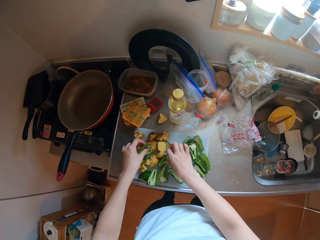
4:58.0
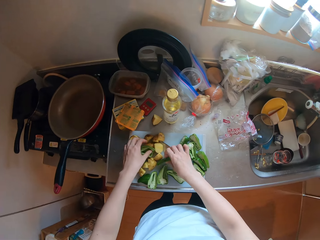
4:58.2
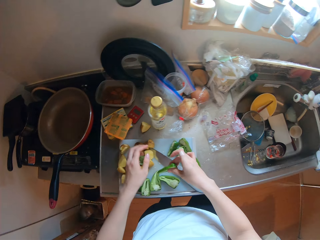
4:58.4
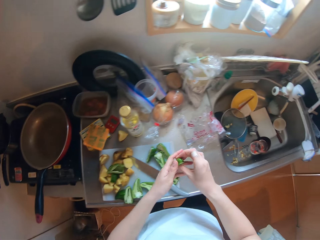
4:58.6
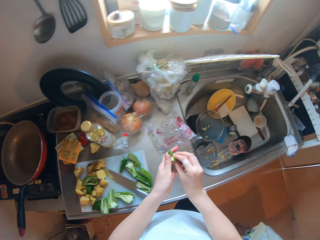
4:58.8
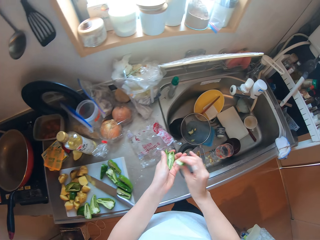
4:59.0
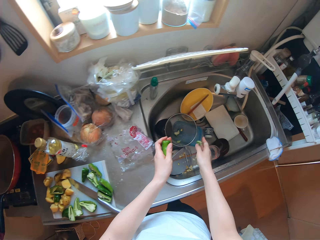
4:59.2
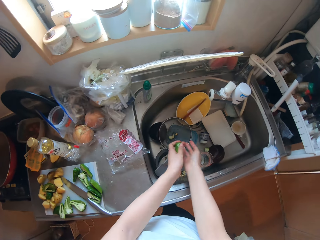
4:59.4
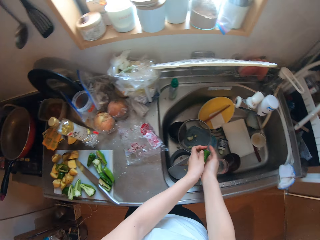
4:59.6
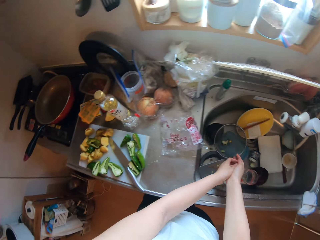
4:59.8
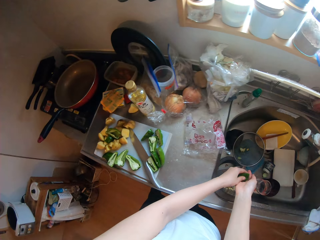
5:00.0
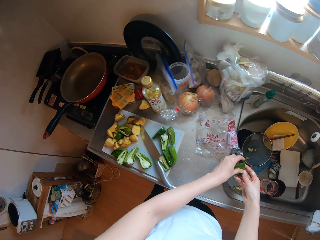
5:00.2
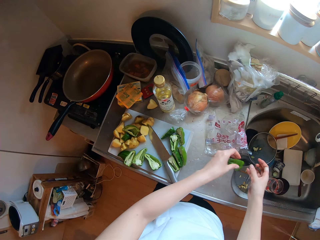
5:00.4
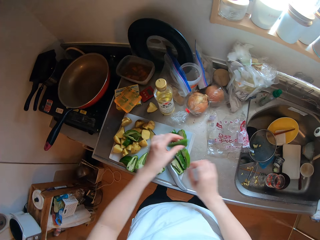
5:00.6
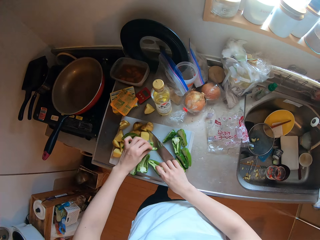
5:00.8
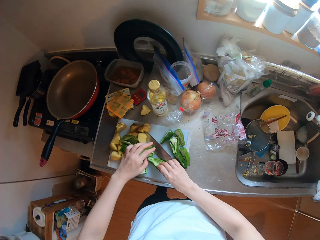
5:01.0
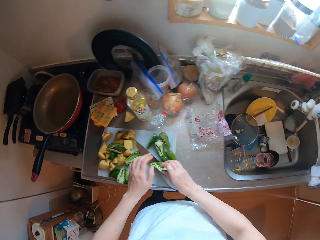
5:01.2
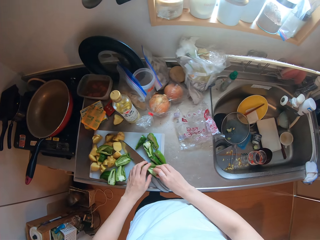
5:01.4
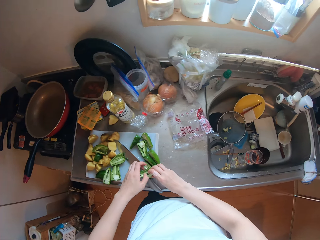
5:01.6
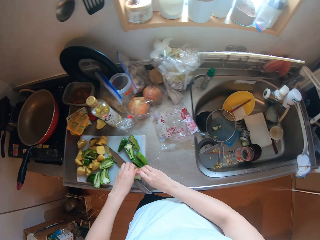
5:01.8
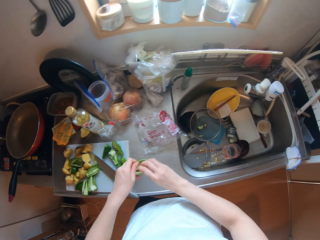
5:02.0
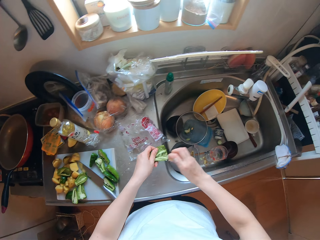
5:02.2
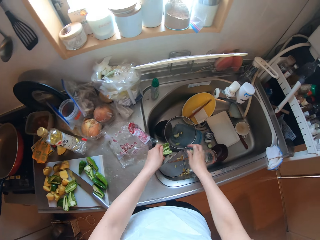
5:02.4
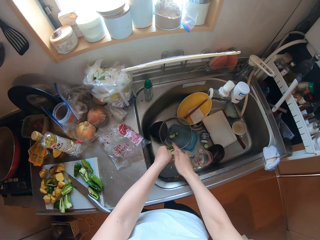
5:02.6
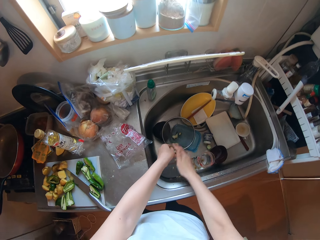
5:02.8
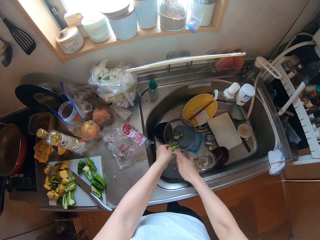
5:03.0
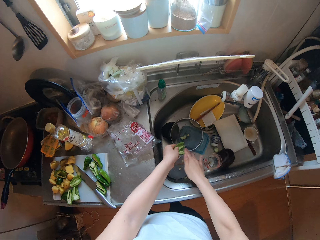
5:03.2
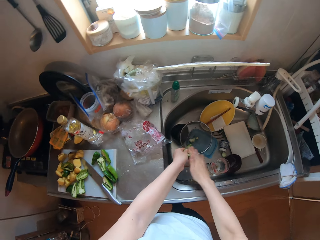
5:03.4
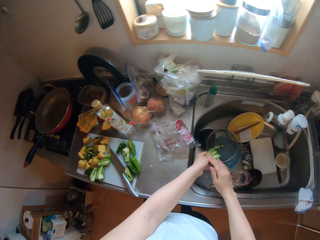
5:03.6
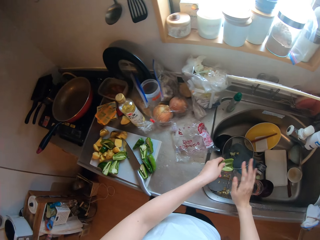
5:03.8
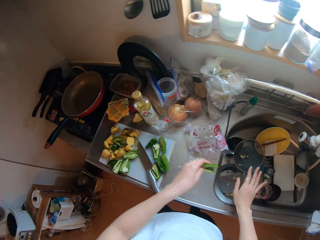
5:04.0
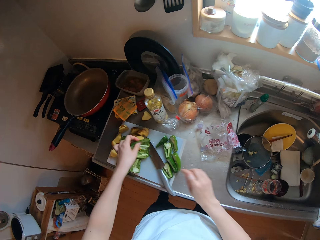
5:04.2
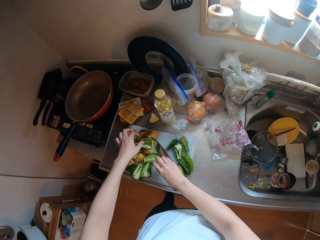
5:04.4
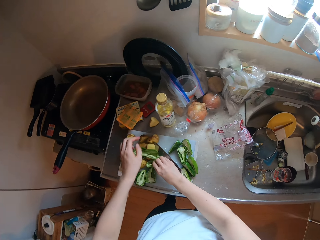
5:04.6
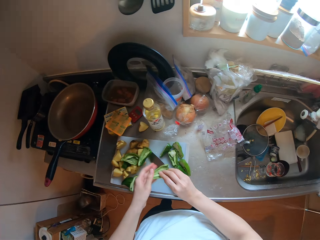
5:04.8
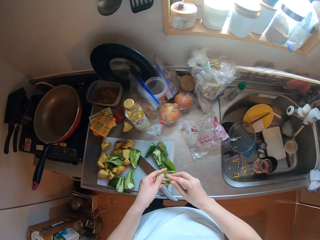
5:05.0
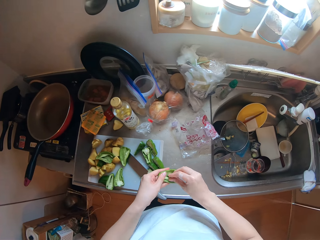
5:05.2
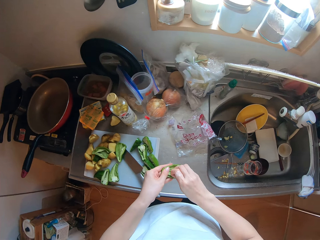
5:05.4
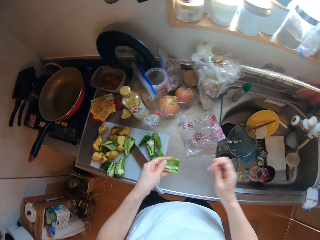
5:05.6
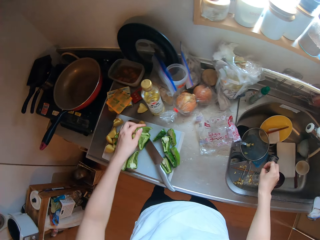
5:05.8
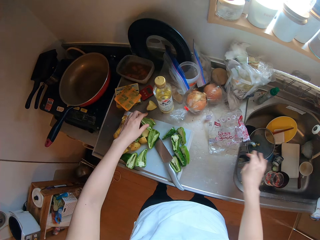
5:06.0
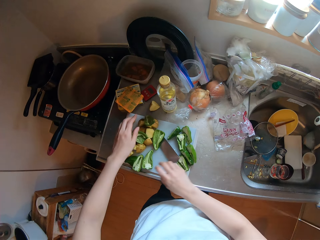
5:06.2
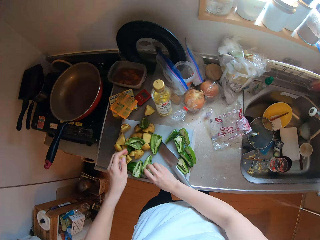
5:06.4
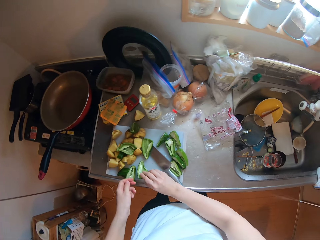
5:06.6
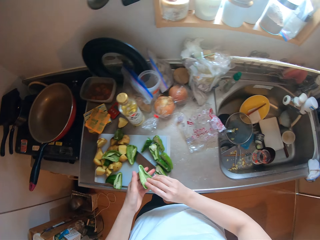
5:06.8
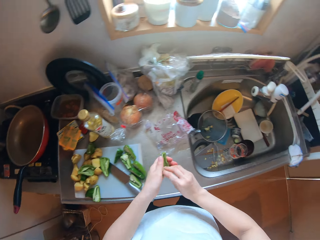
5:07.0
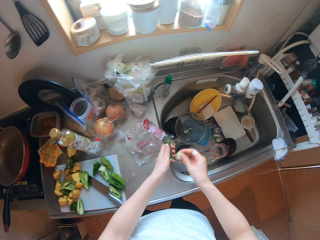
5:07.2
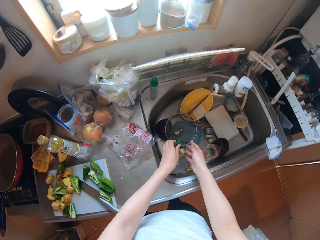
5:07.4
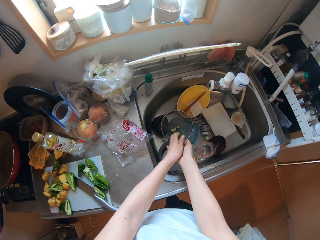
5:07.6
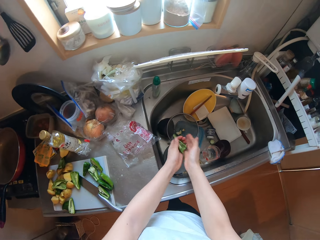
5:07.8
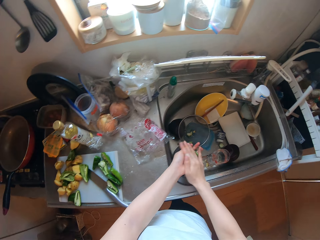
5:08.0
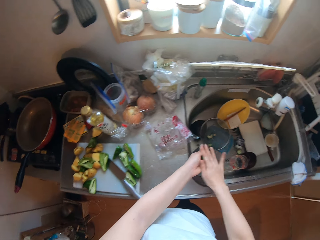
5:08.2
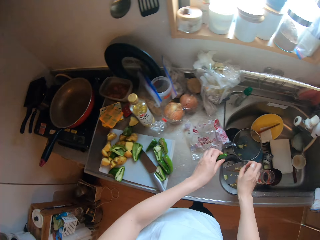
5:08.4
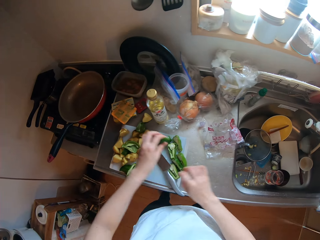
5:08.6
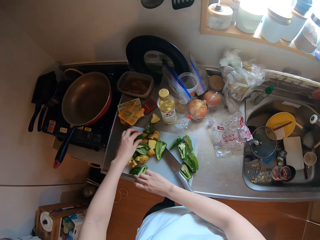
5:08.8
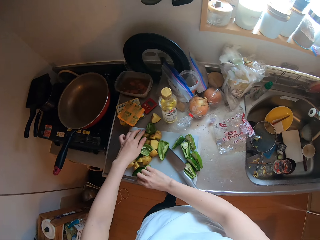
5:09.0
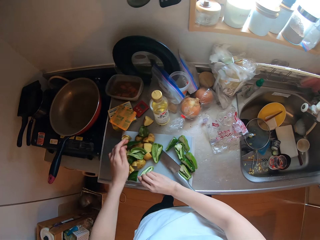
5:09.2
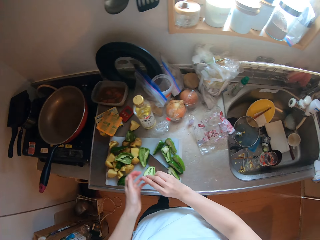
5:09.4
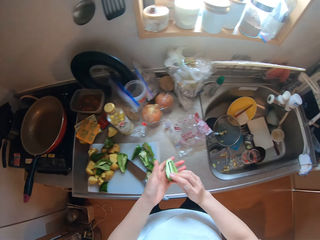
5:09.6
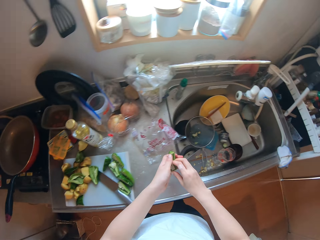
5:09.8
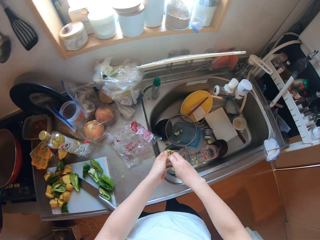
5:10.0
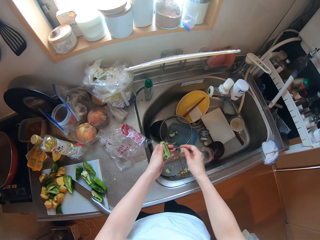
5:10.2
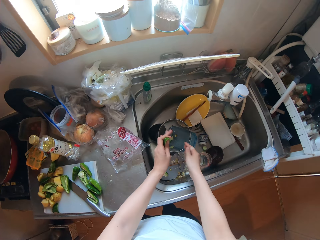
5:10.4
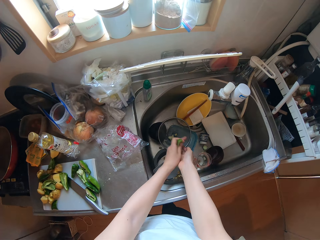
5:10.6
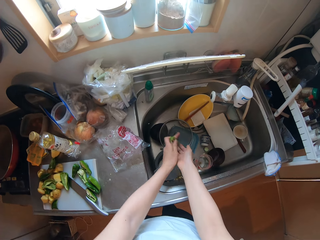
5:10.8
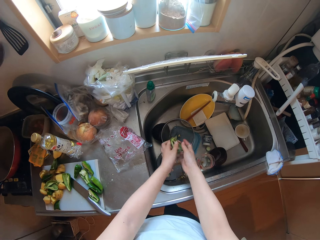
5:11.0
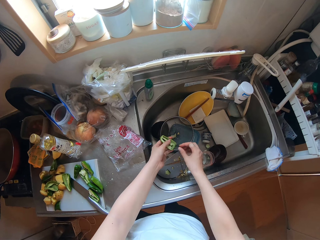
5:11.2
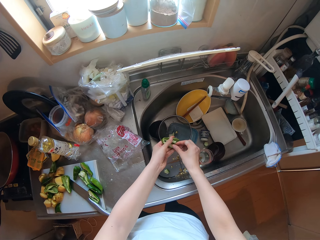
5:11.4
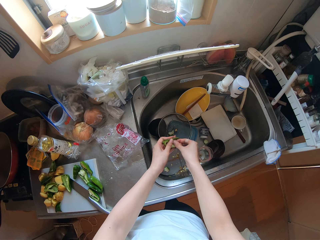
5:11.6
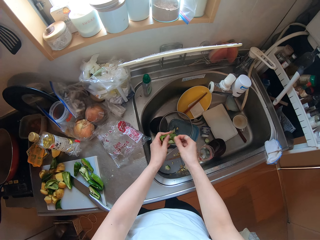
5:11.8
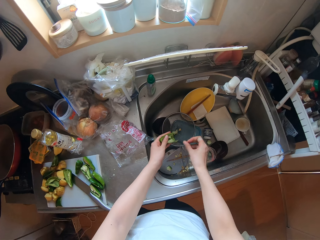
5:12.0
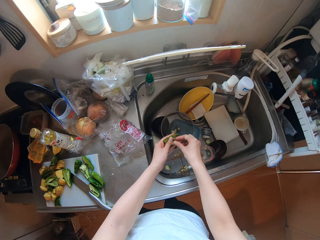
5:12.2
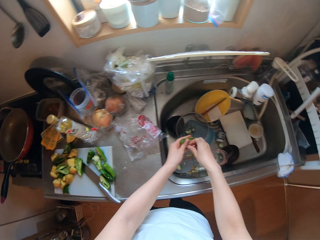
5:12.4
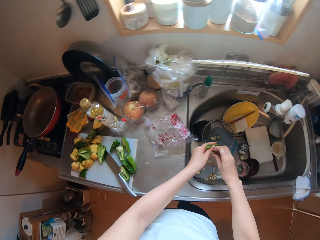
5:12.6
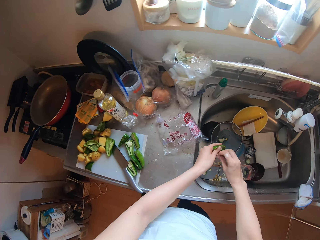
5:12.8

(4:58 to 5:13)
The camera wearer puts down the green pepper, takes the green pepper, removes the placenta, and taps the green pepper on her hand. She puts down the green pepper, takes the green pepper, removes the placenta, and taps the green pepper on her hand. She puts down the green pepper, takes the green pepper, and removes the placenta. She puts down the green pepper, takes the green pepper, removes the placenta, and taps the green pepper on her hand. She puts down the green pepper, takes the green pepper, removes the placenta, and taps the green pepper on her hand.

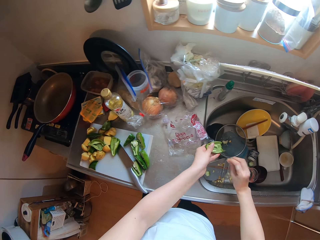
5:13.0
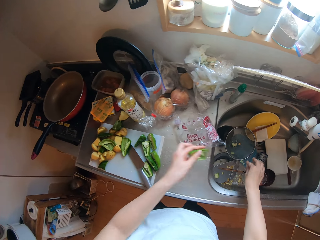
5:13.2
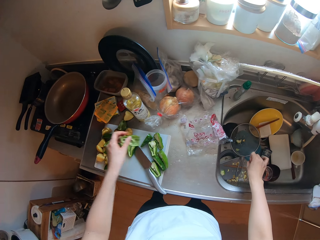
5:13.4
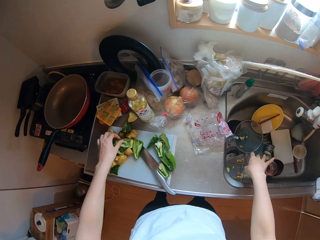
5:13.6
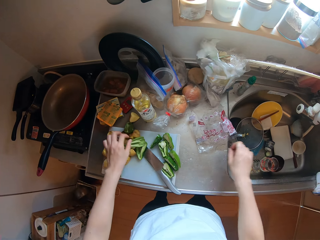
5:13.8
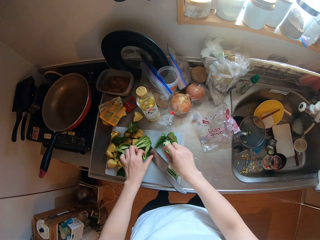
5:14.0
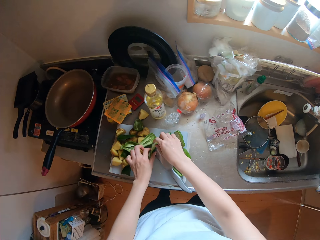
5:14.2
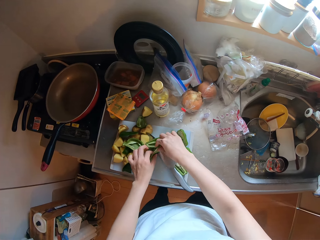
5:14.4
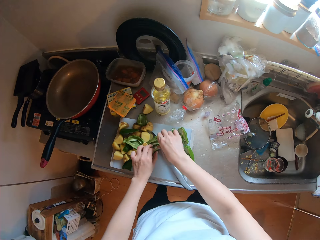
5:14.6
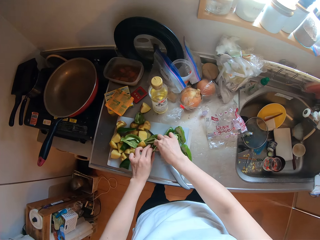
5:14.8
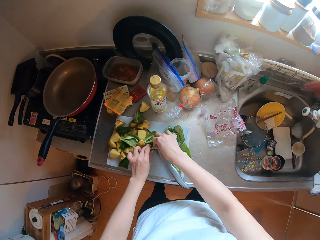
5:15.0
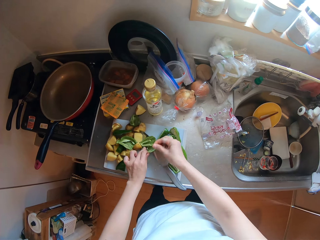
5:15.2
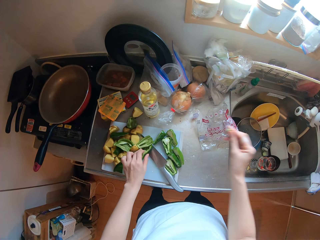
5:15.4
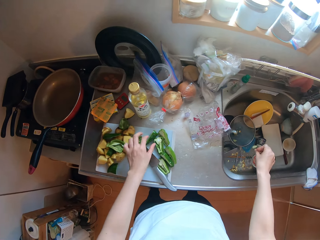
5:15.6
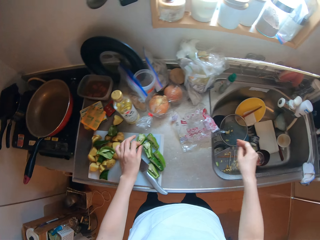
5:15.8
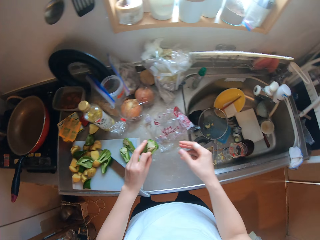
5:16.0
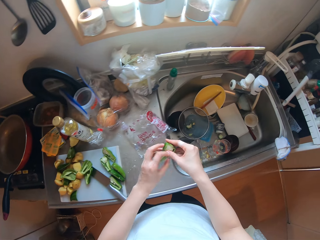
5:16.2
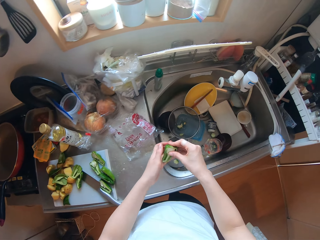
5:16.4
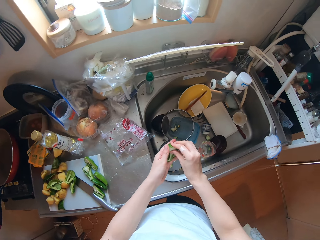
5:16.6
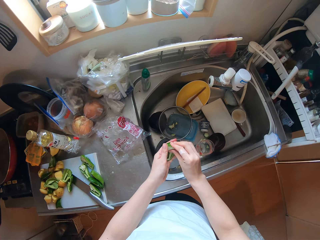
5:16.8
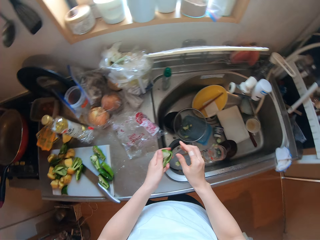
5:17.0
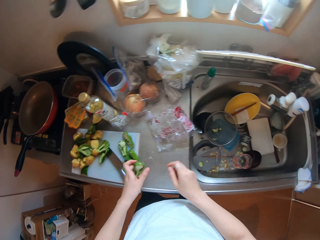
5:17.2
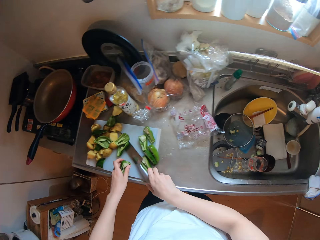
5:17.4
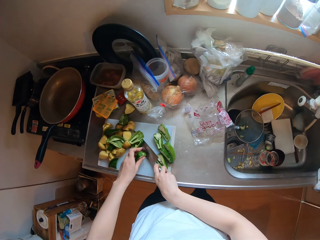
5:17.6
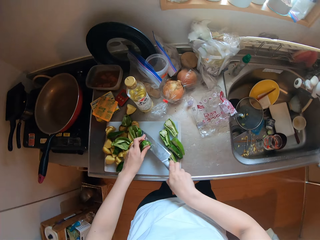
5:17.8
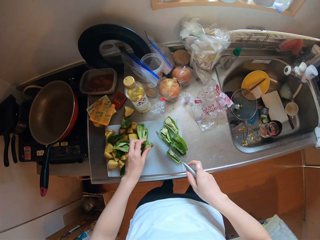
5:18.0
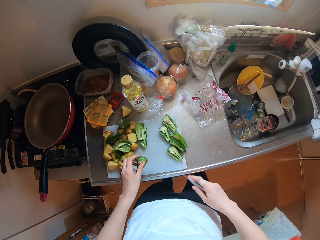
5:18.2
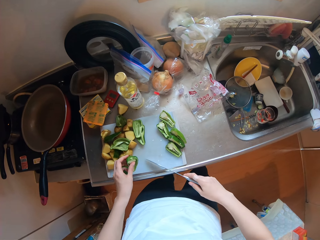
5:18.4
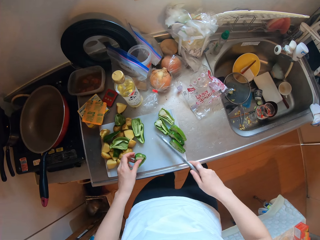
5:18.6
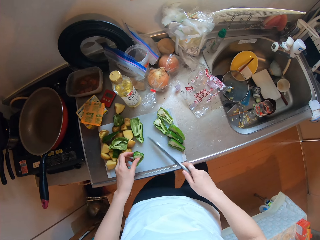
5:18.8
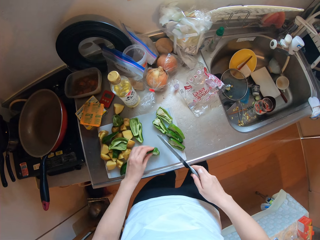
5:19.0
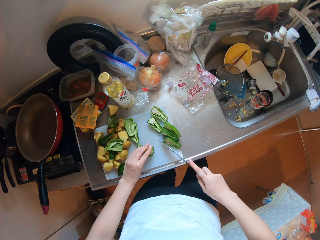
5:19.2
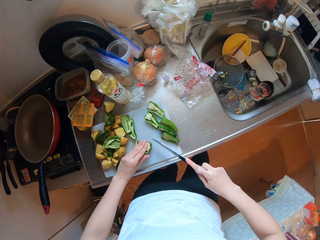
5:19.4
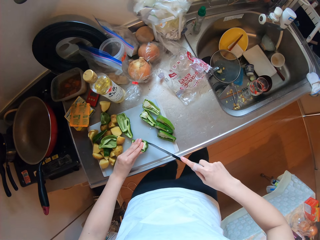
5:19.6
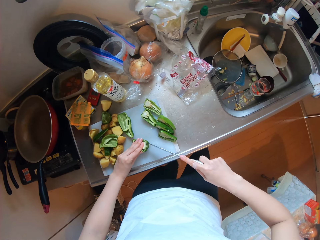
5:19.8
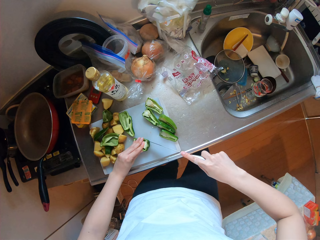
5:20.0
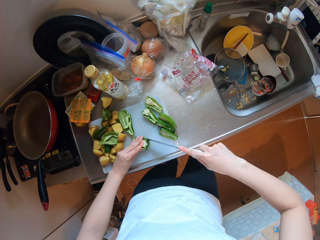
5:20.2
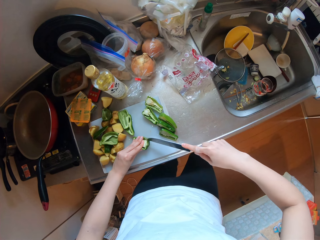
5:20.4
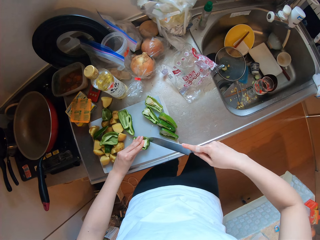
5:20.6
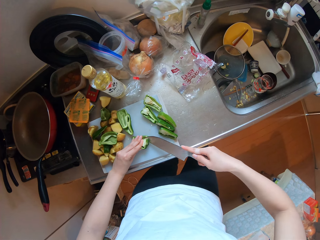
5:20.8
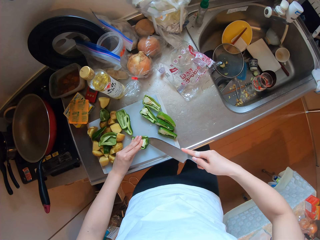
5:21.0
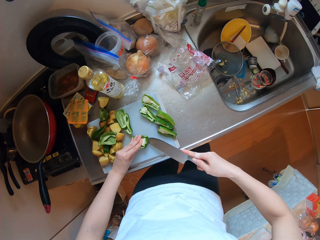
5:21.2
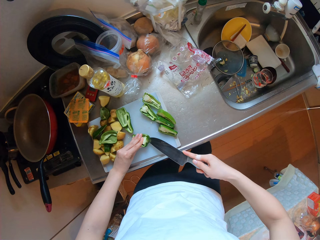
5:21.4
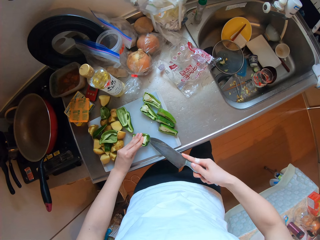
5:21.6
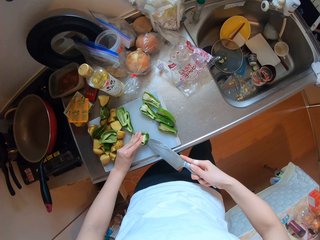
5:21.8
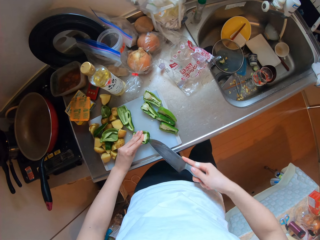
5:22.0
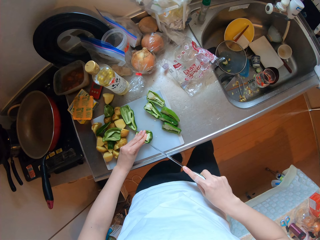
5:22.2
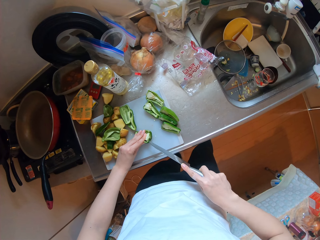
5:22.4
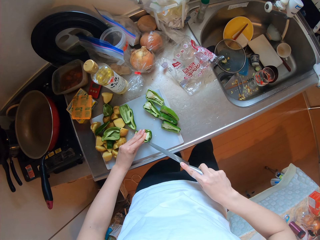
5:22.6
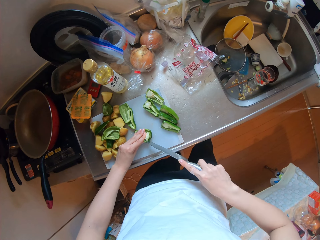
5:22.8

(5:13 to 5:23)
The camera wearer puts down the green pepper, takes the green pepper, removes the placenta, and puts the placenta in the sink. She picks up the knife on the chopping board with her right hand. She wipes seeds on the chopping board with the knife in her right hand. She pushes aside the green pepper. She cuts out the placenta on a piece of the green pepper with the knife in her right hand.
